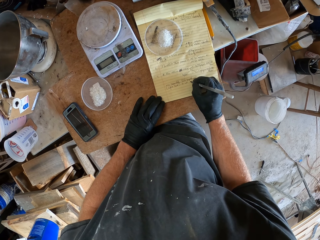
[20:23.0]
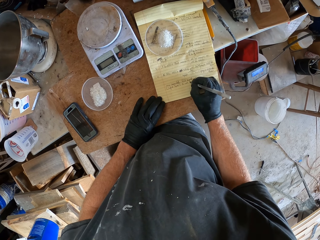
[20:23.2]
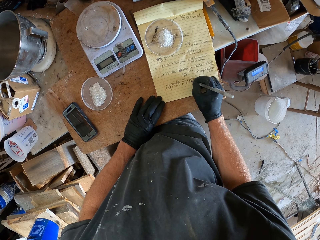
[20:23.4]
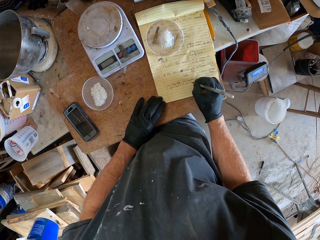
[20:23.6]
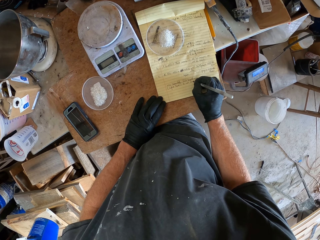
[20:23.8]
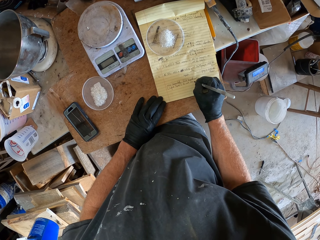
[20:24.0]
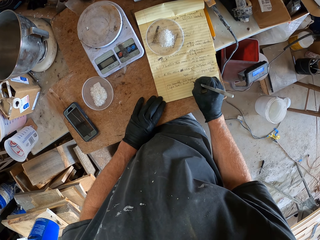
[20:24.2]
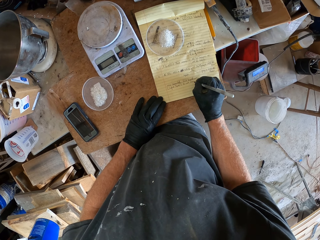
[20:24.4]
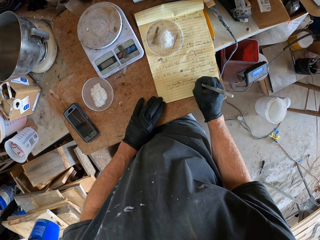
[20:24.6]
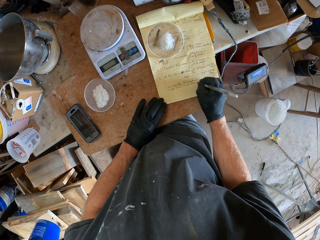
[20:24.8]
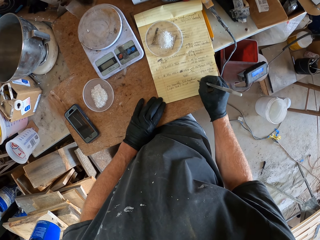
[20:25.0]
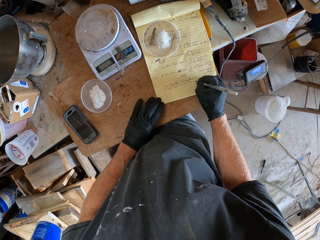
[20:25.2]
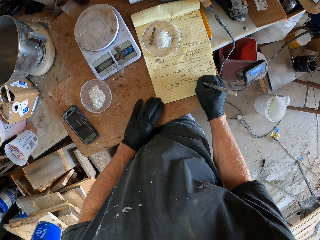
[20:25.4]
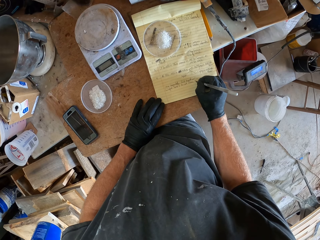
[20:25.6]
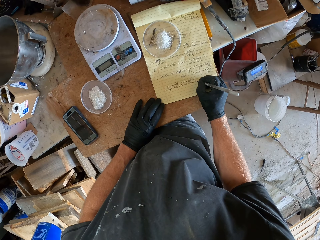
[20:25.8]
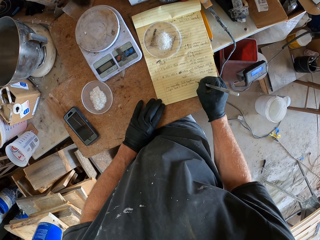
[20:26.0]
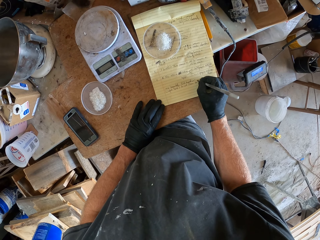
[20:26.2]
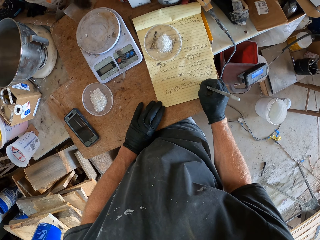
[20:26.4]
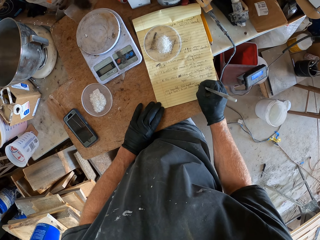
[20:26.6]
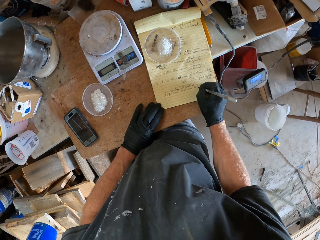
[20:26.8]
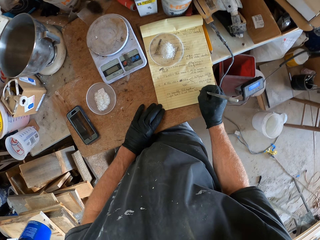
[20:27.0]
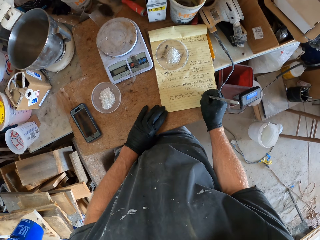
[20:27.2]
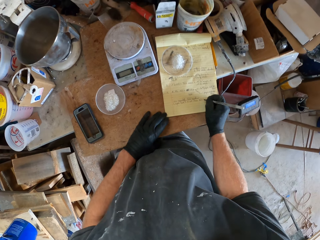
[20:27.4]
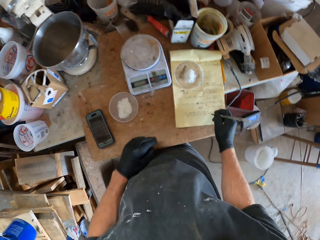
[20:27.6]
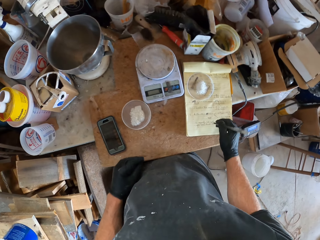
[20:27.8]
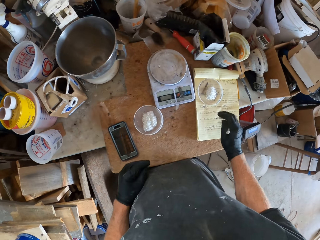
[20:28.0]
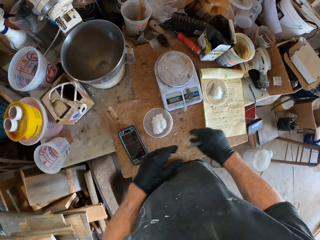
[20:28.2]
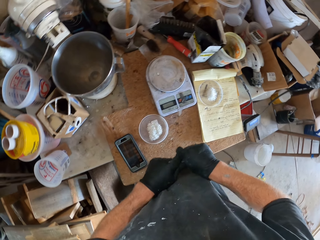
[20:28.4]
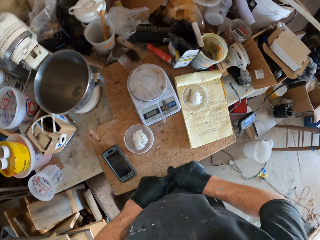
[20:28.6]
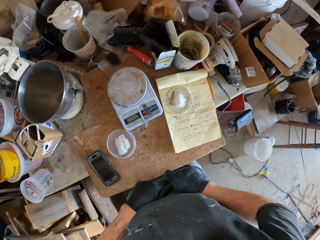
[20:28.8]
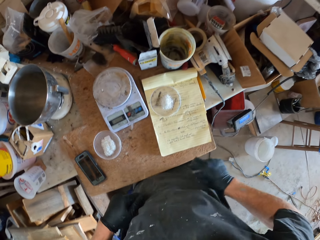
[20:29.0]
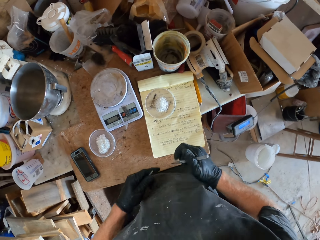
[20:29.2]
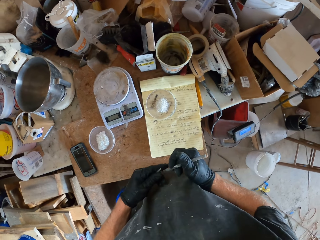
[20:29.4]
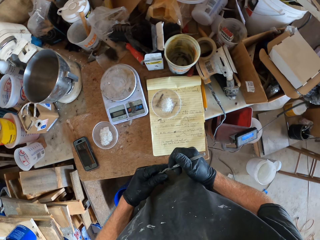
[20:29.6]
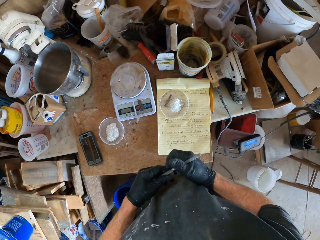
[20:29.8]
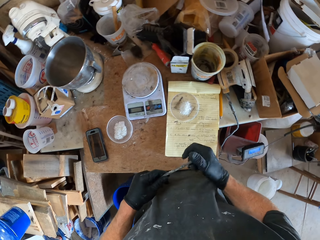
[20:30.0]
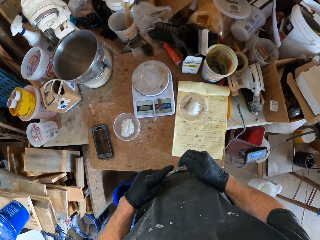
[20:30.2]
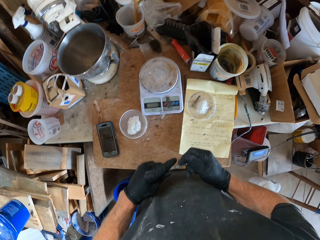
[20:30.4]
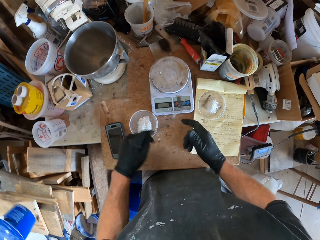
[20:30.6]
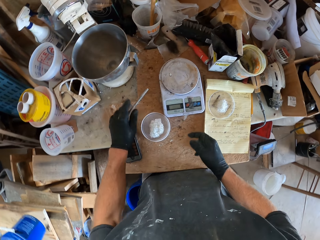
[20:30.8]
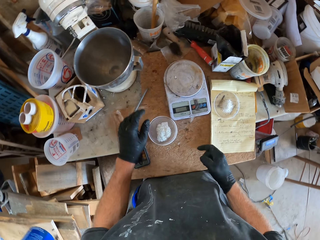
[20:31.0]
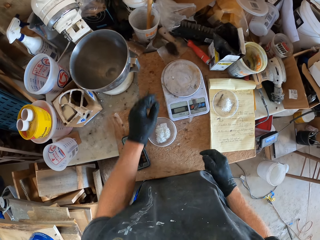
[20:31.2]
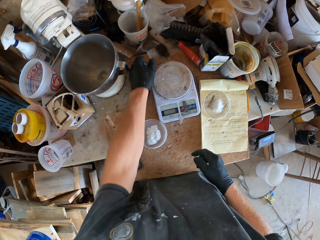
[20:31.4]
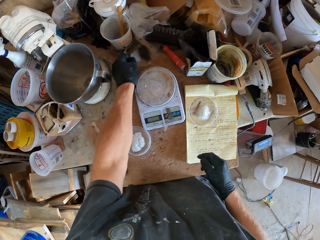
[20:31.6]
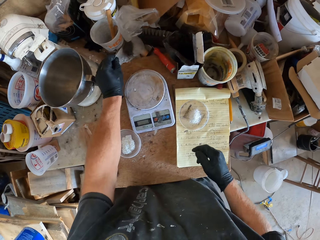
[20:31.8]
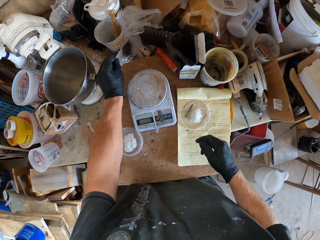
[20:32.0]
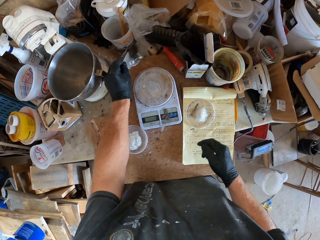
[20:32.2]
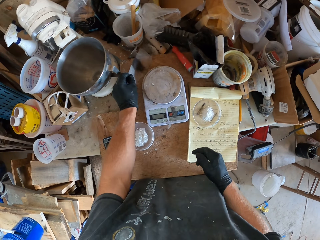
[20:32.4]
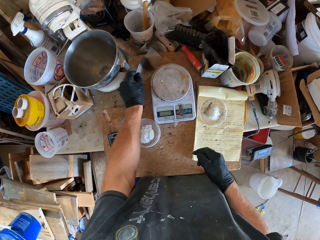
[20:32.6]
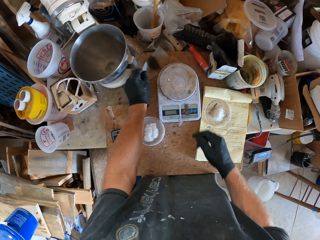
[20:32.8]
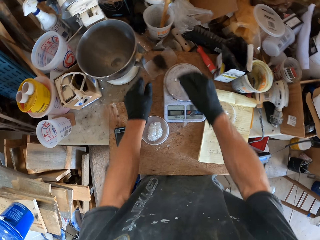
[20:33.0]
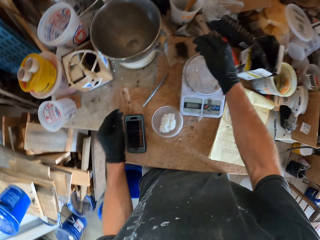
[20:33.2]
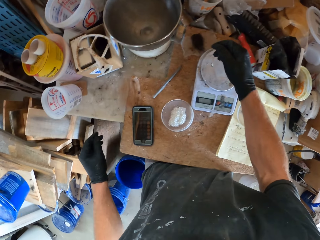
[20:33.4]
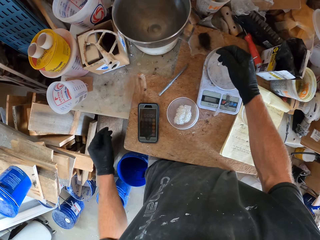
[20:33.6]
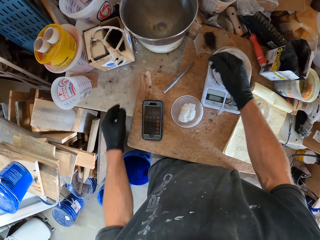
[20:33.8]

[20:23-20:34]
The camera wearer removes the lid from the biro. They close the tip of the biro with the biro lid. They drop the biro pen on the table. They move a piece of paper from the table. They pick up something, check something, and drop something. They look around the table.

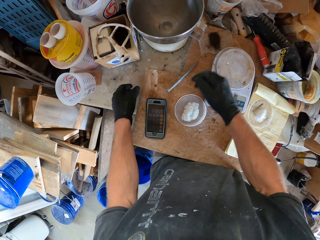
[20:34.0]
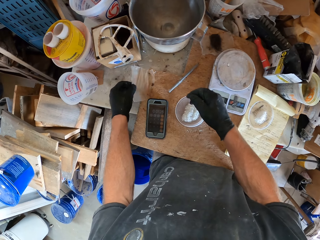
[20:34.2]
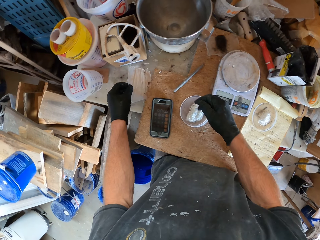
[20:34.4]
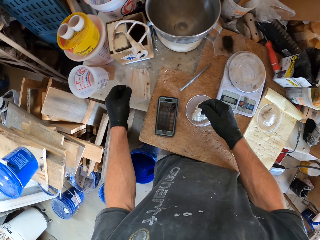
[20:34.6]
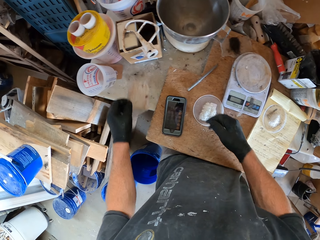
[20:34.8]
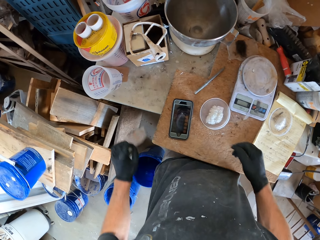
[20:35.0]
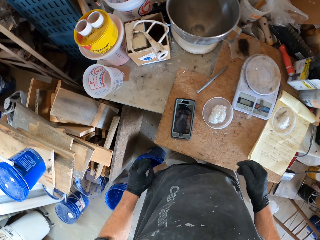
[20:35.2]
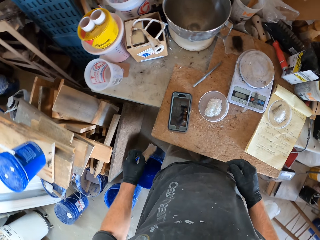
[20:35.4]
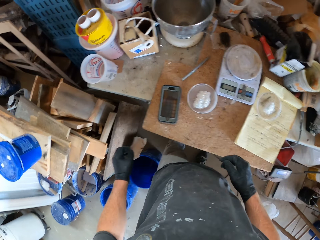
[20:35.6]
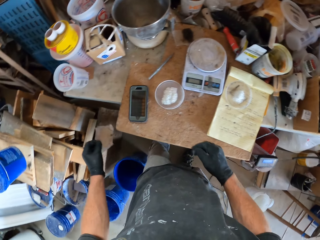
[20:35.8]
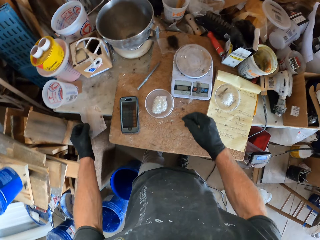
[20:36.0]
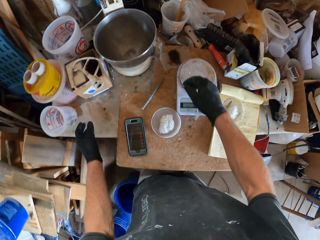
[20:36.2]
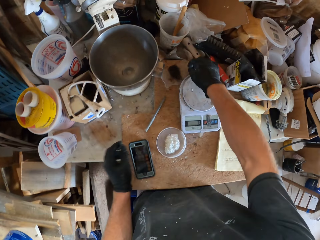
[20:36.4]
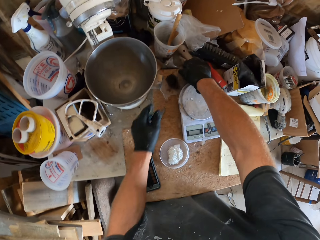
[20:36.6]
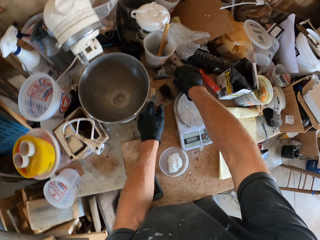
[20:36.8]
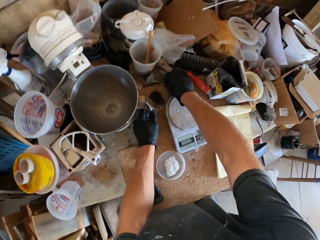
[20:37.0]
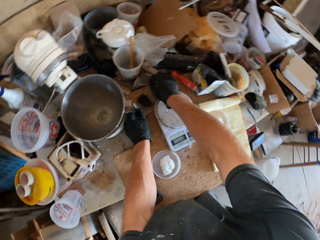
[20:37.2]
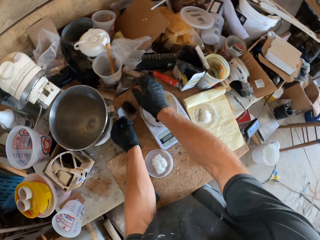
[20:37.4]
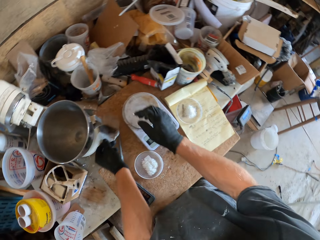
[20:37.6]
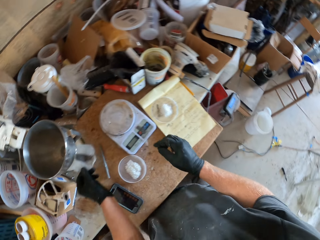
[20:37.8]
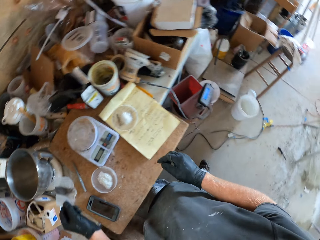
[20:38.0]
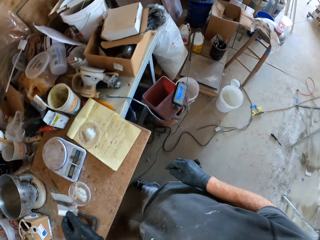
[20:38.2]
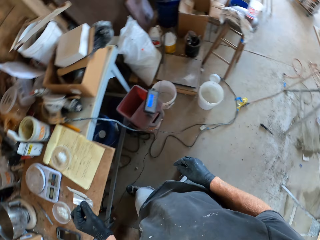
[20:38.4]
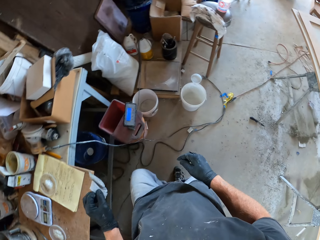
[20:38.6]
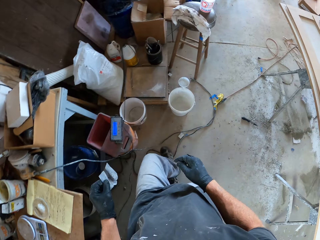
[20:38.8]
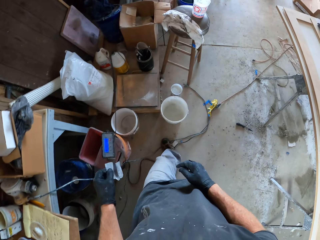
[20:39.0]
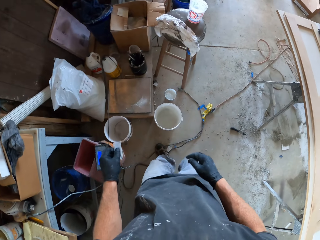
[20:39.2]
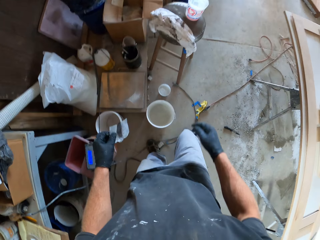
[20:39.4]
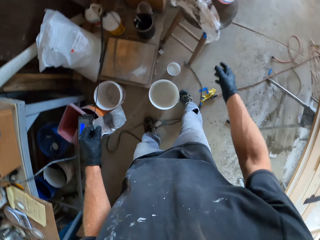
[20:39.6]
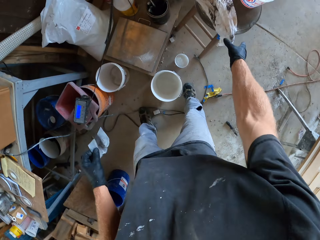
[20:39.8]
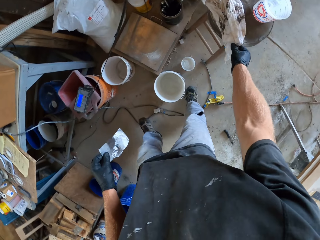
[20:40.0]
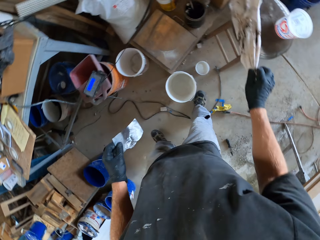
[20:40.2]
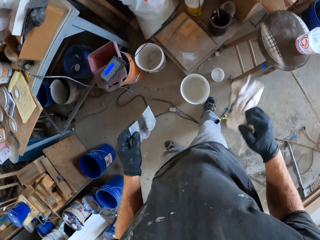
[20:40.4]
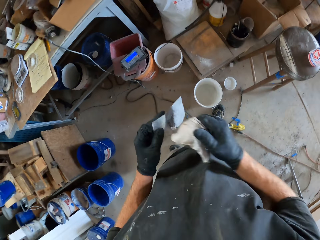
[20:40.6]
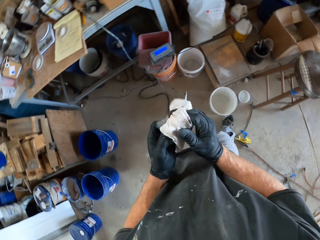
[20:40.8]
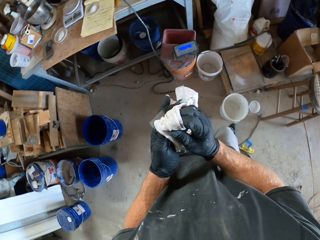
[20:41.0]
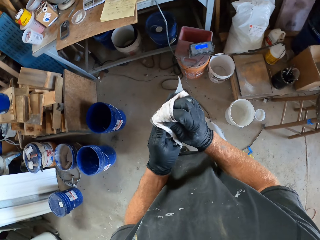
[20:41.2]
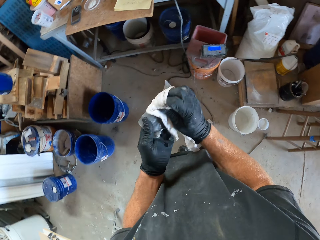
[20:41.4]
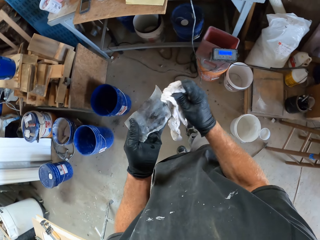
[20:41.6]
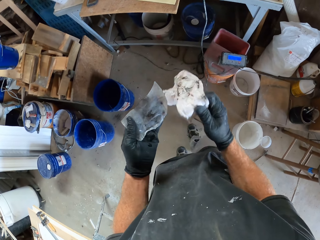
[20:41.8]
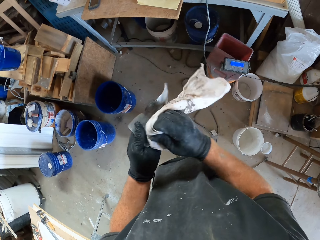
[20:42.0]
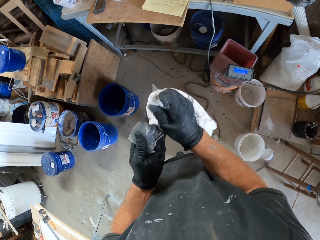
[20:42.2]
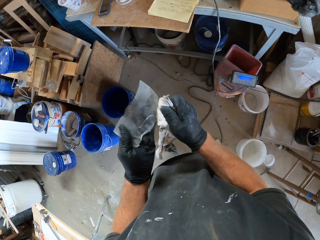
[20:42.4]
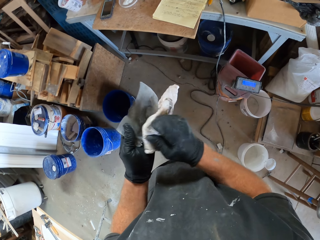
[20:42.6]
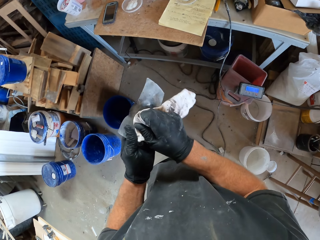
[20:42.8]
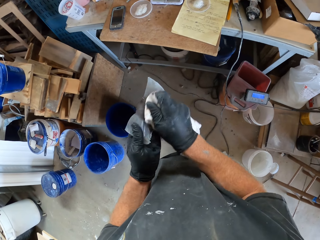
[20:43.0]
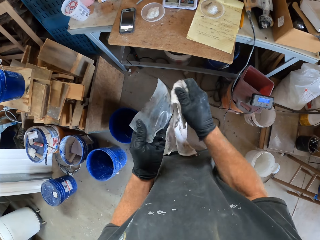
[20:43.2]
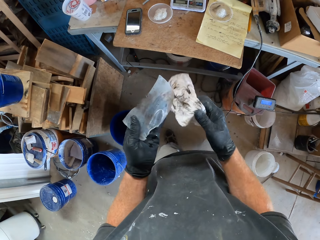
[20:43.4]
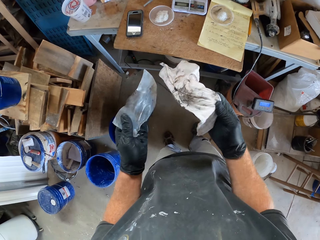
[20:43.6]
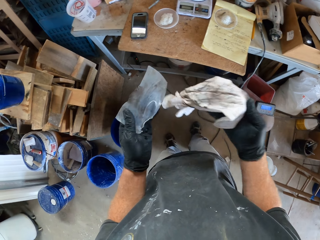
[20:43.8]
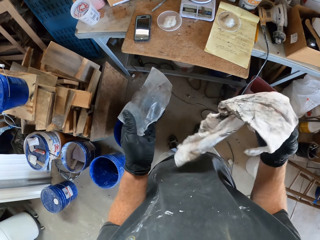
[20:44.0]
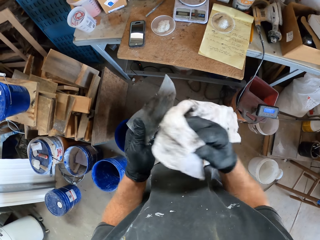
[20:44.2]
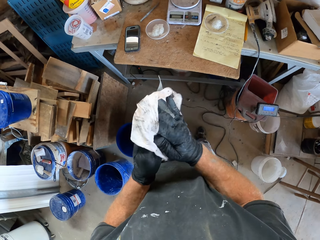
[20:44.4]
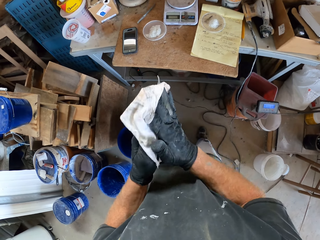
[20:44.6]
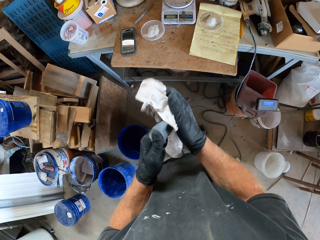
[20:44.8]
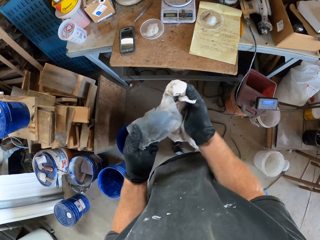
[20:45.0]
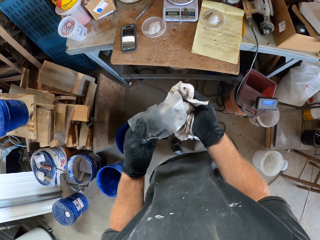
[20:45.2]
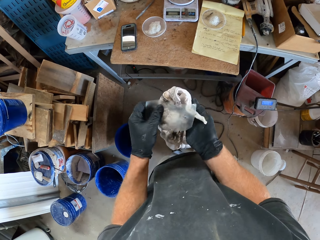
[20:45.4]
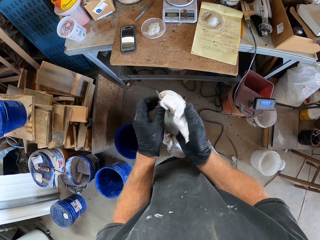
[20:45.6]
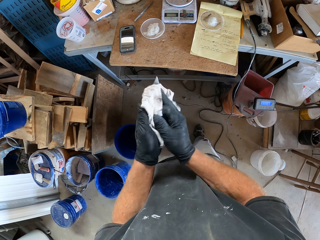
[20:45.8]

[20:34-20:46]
The camera wearer picks up a piece of polythene paper. He holds the piece of polythene paper. He drops the piece of polythene paper on the table. He picks up the piece of polythene paper from the table. He walks around the house. He picks up a hand towel from a stool. He cleans the piece of polythene paper in his left hand with the hand towel.
